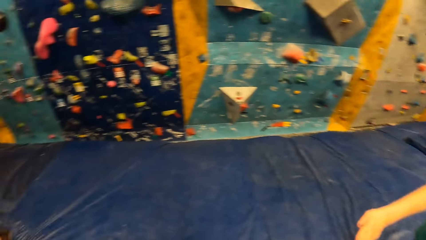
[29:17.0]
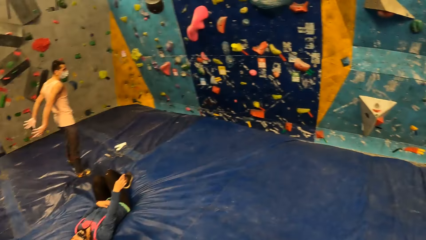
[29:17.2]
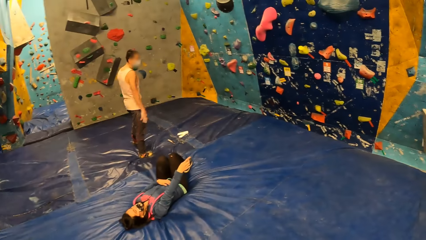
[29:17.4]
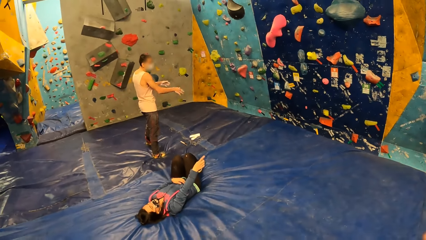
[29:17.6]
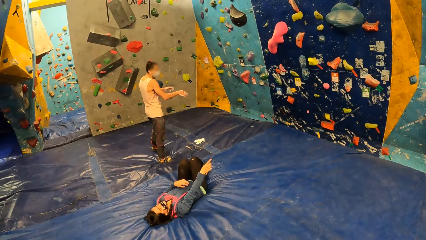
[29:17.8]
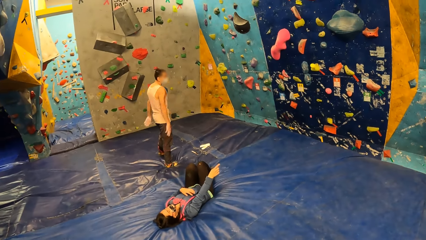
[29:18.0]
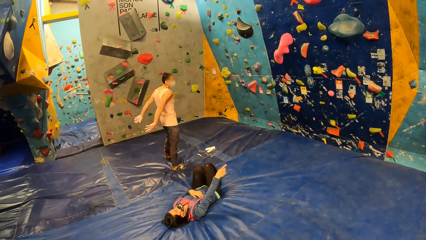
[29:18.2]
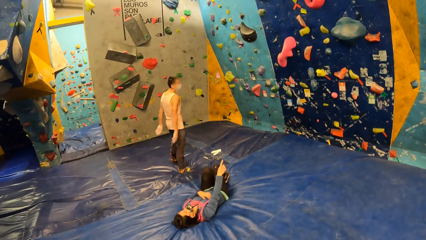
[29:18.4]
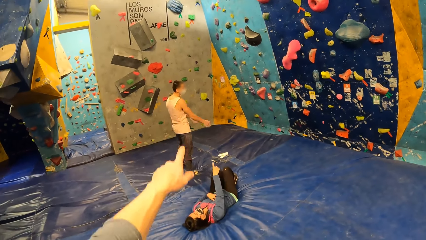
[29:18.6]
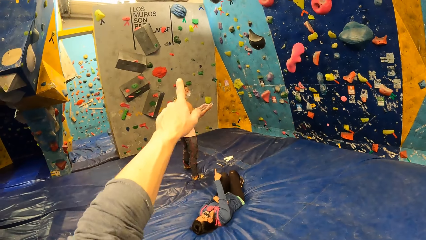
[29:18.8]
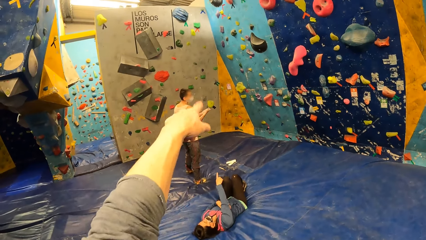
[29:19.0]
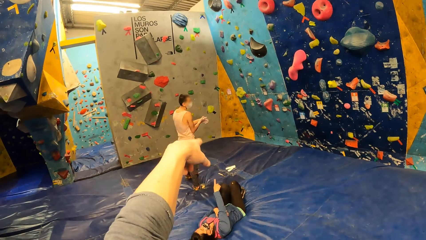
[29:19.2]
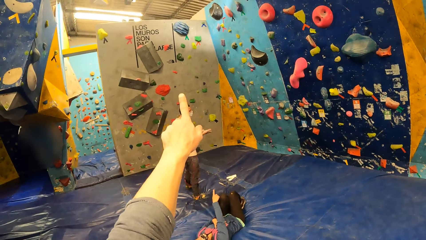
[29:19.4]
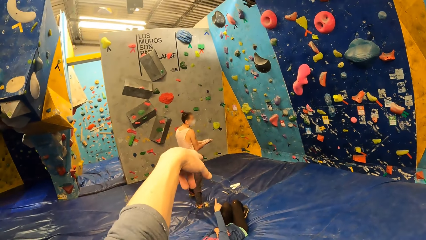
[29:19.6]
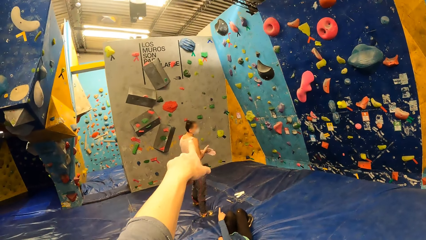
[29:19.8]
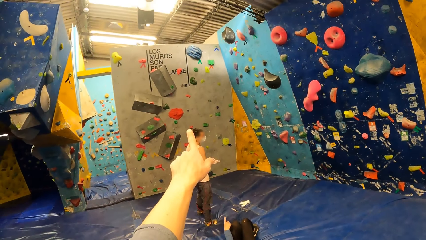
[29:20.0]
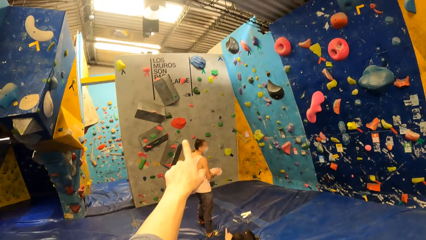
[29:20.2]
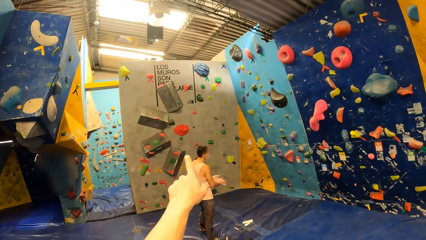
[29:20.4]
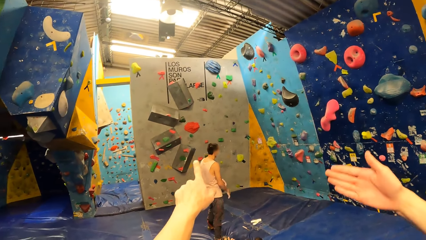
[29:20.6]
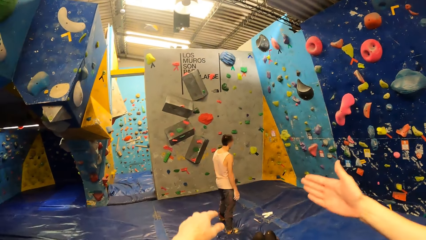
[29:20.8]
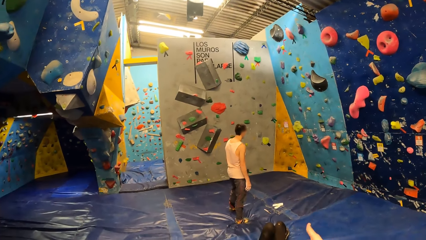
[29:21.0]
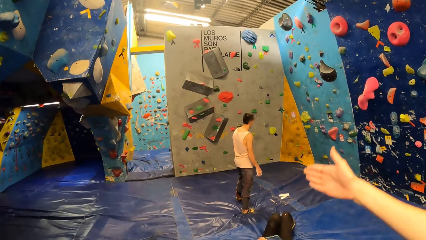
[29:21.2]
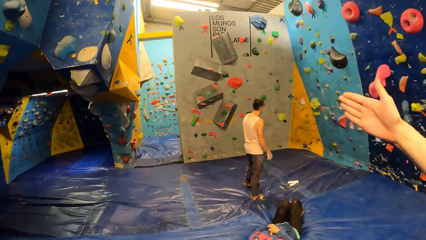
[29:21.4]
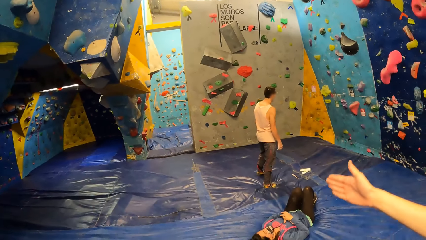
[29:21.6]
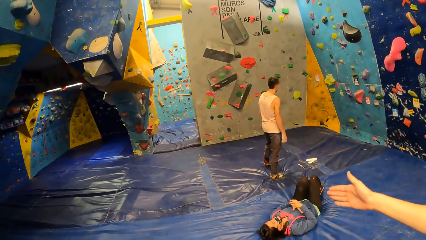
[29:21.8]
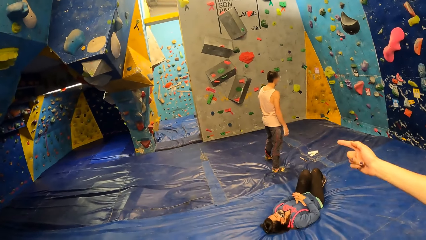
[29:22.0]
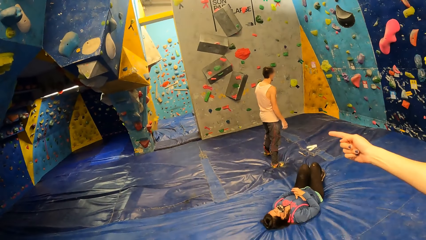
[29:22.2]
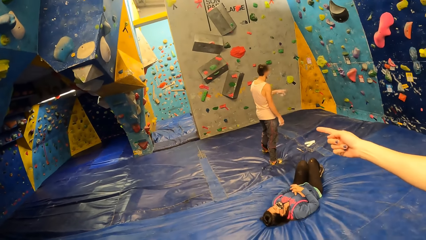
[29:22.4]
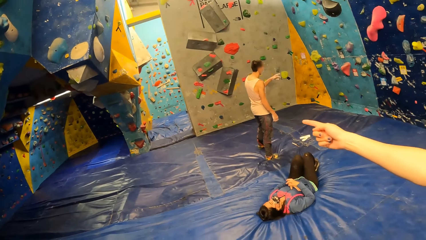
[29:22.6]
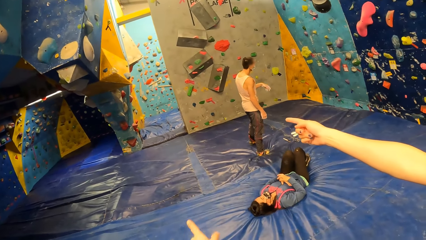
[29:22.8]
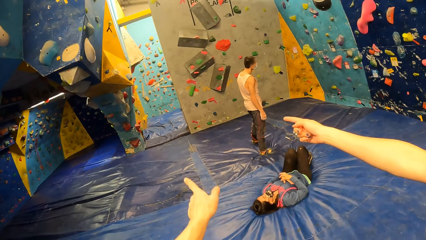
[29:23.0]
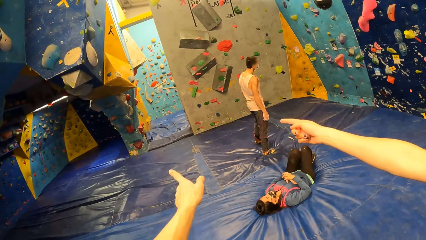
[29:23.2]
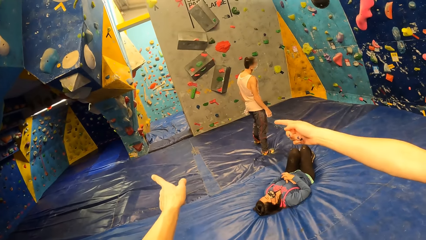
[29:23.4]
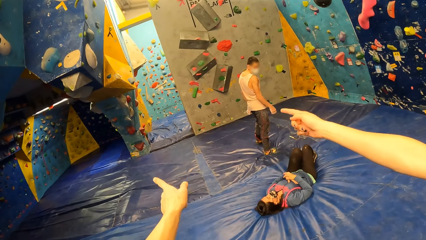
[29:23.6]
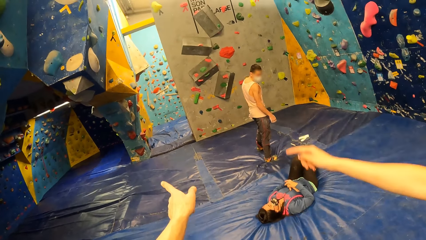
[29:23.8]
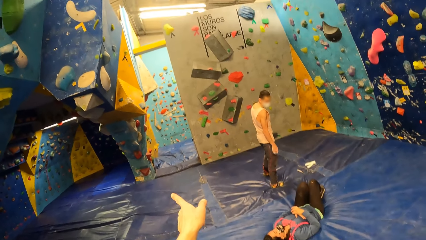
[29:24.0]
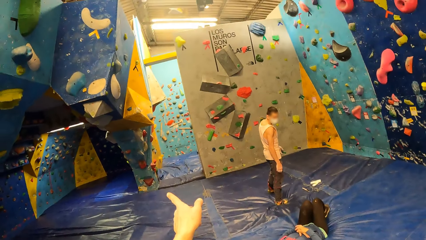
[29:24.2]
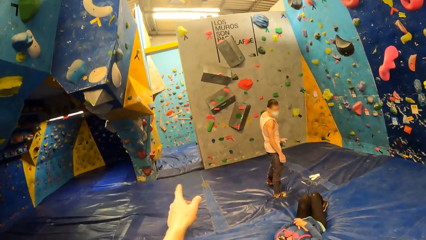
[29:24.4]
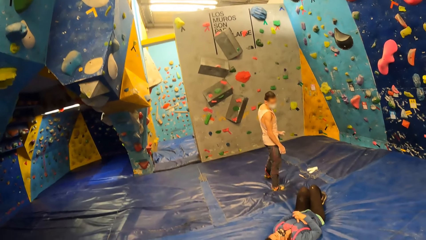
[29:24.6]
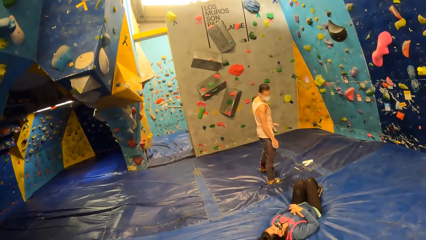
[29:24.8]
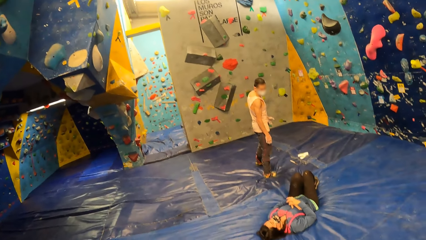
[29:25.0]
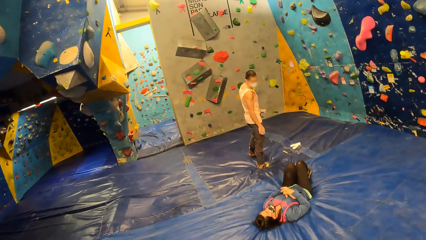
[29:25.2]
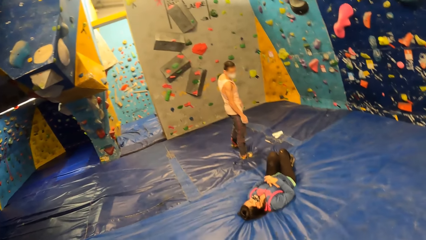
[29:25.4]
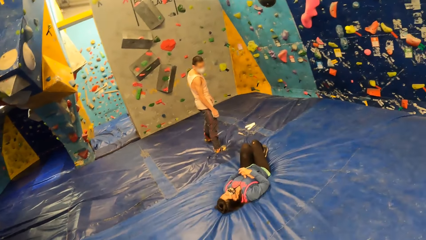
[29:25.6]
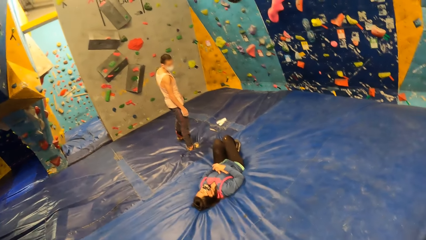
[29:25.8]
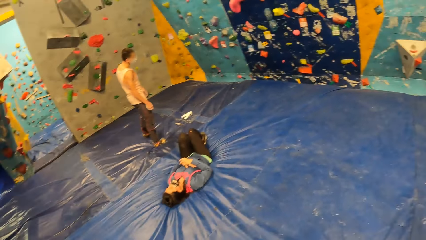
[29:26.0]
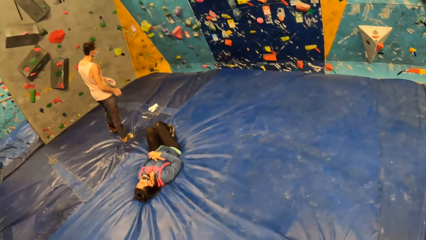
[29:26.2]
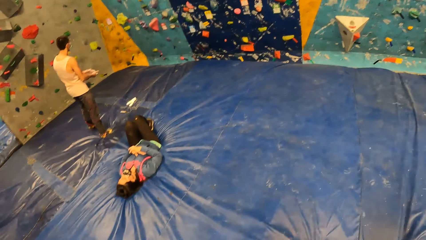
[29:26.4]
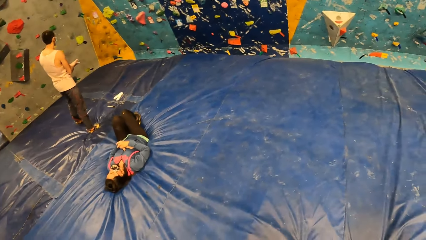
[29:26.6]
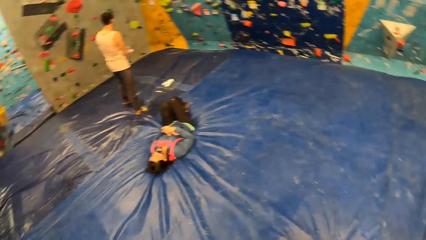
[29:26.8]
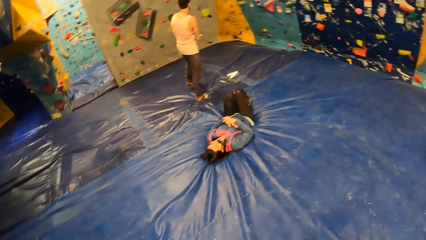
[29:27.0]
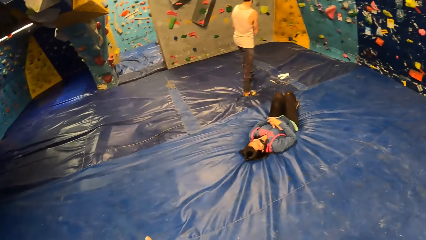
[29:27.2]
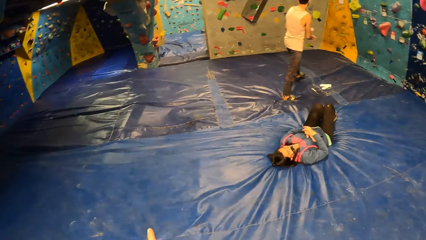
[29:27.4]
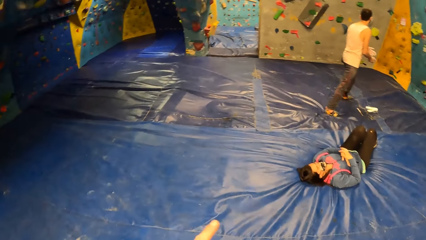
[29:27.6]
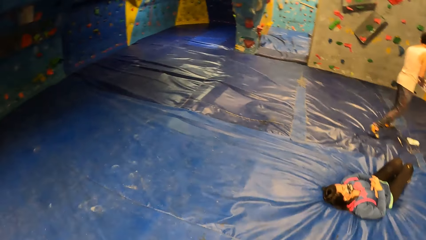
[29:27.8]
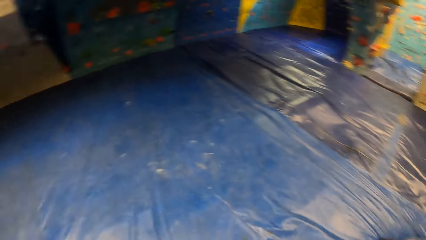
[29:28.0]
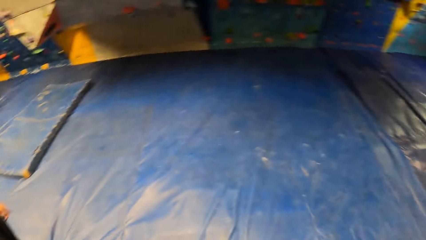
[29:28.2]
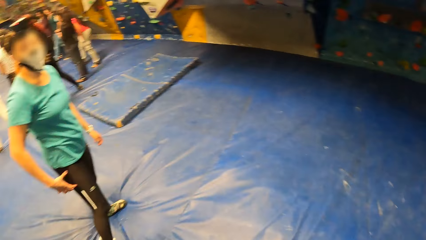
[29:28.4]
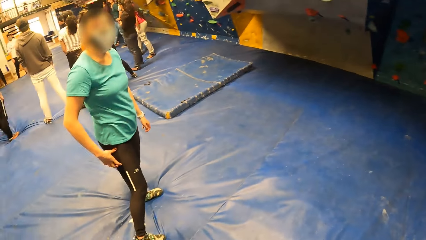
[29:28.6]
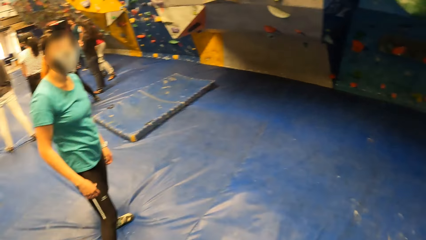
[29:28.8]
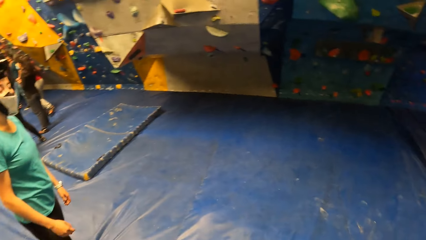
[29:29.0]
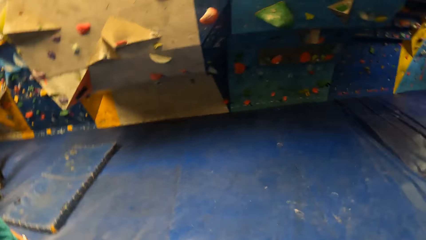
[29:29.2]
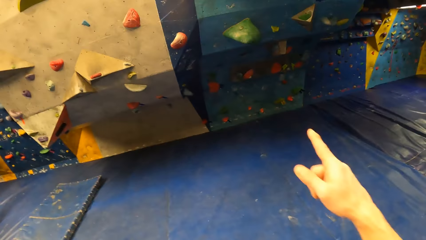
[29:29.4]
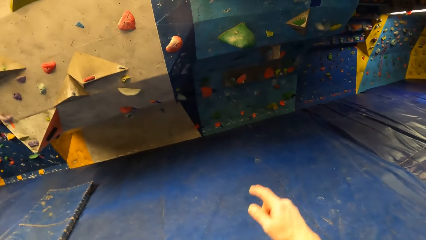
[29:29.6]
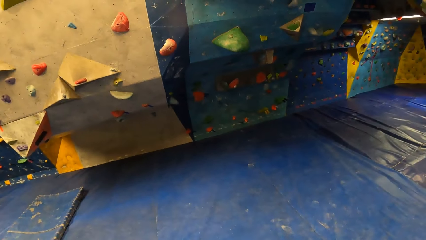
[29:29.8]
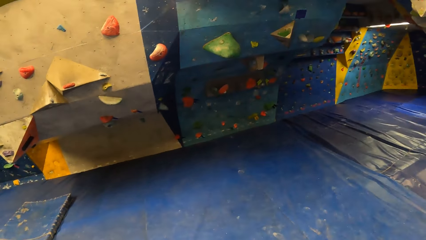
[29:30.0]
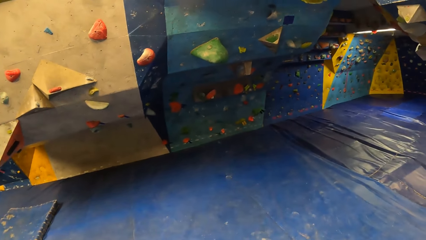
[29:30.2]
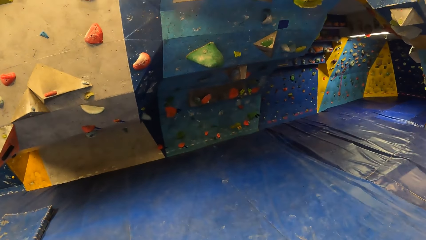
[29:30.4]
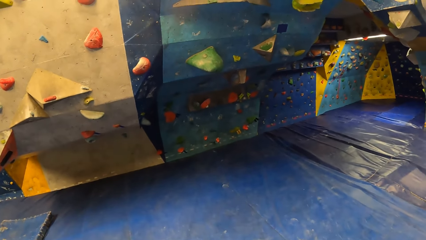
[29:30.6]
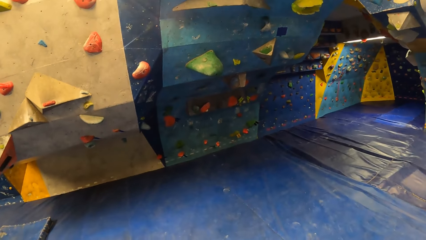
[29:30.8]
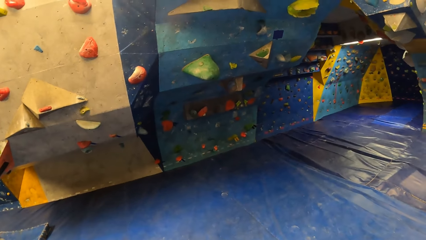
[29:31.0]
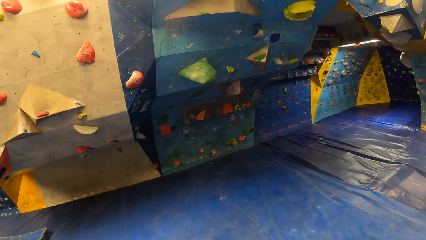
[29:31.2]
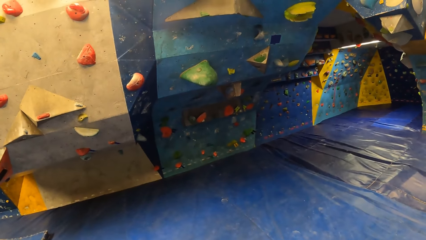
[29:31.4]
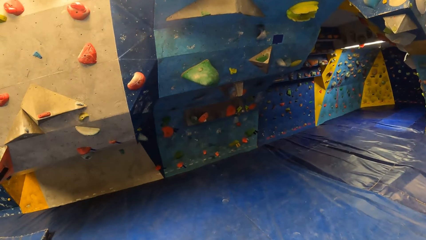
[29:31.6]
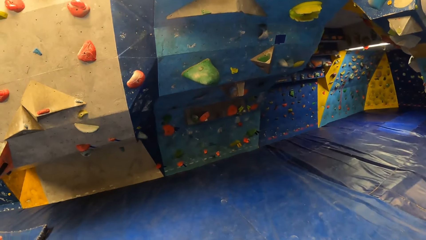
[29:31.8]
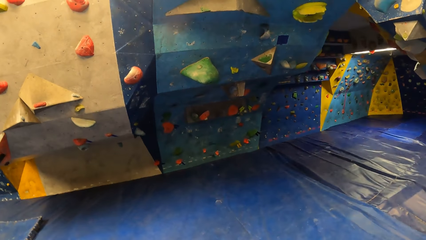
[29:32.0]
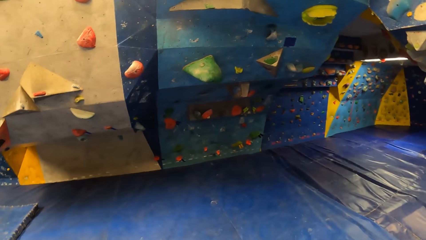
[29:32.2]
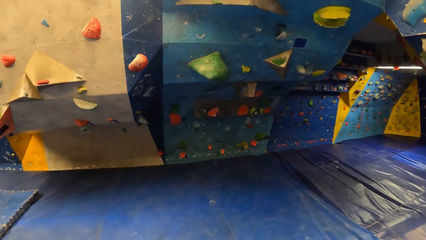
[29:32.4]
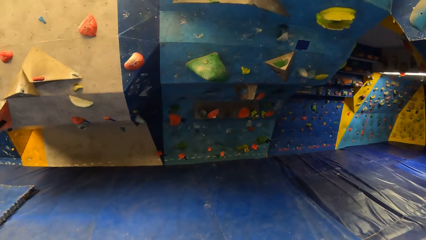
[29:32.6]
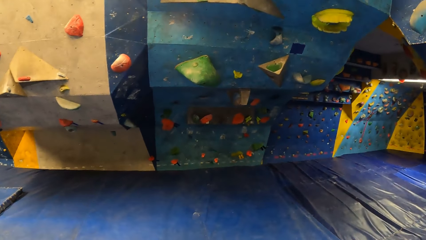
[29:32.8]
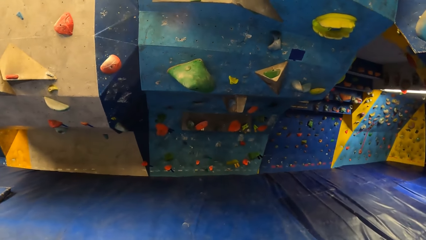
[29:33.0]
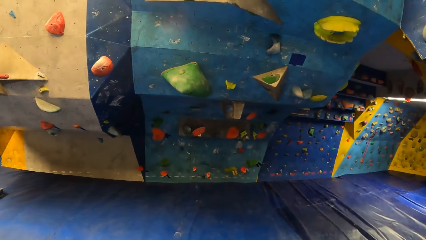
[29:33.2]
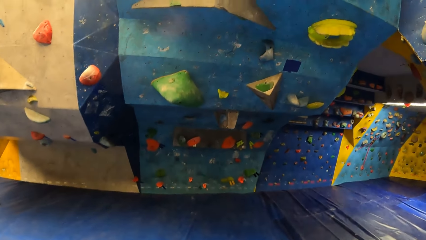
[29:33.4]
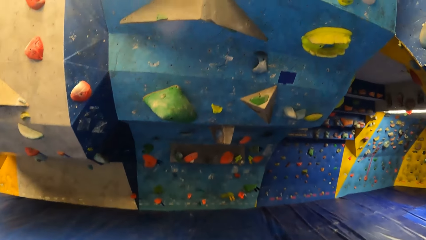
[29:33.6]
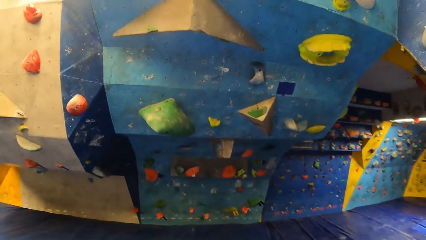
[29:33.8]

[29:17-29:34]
The camera wearer points at the climbing wall. They look around. They point at the climbing wall.
